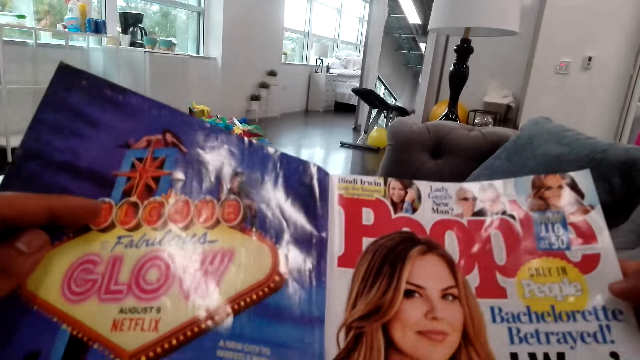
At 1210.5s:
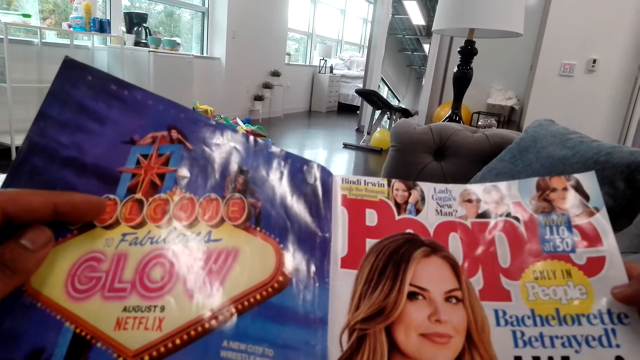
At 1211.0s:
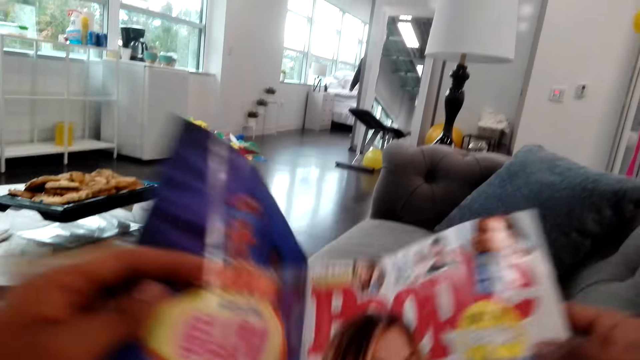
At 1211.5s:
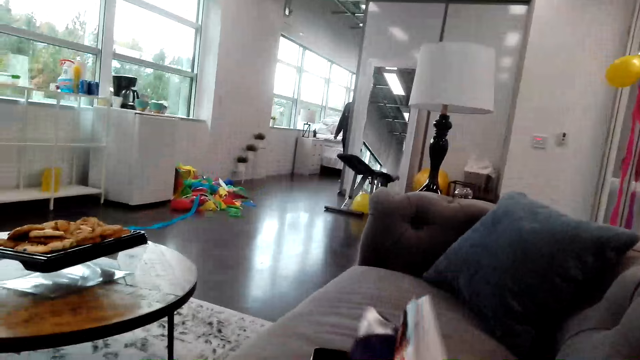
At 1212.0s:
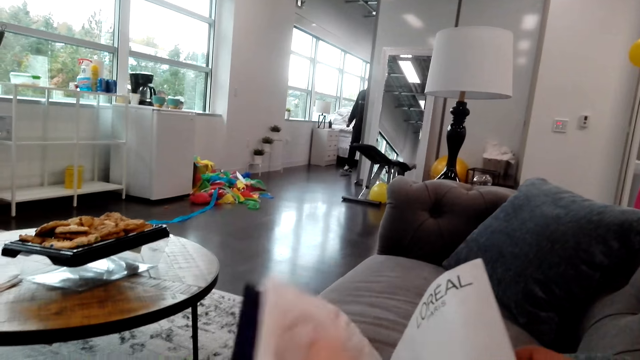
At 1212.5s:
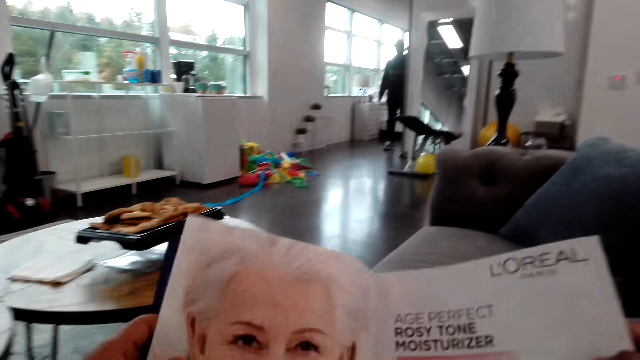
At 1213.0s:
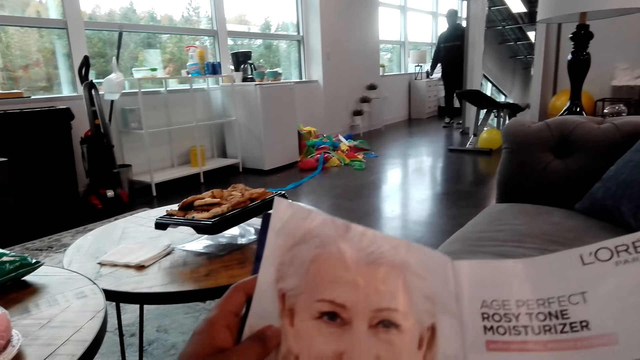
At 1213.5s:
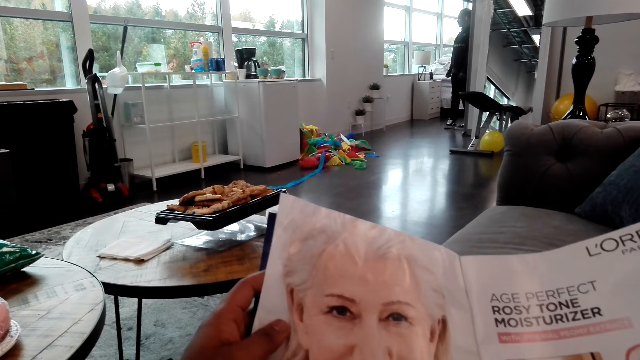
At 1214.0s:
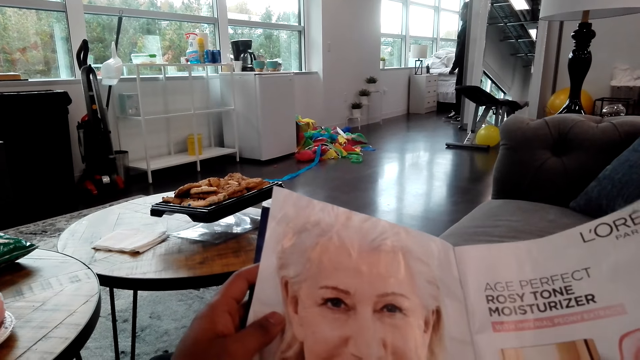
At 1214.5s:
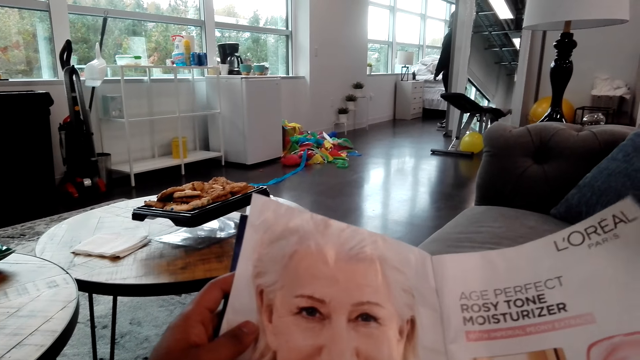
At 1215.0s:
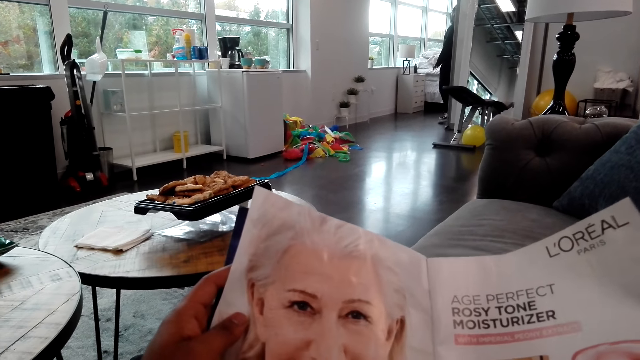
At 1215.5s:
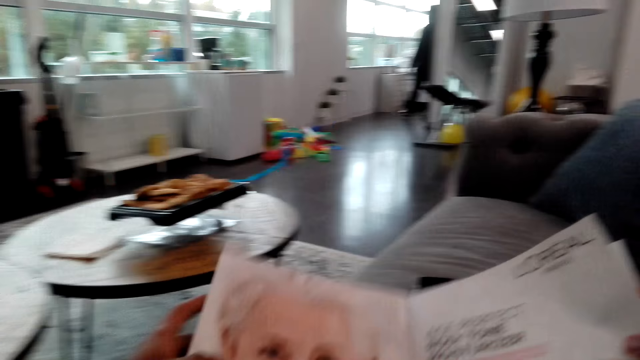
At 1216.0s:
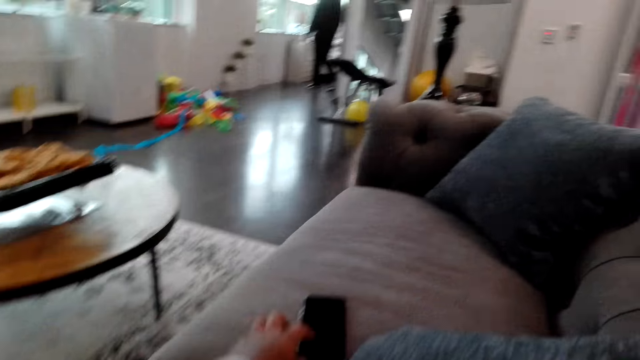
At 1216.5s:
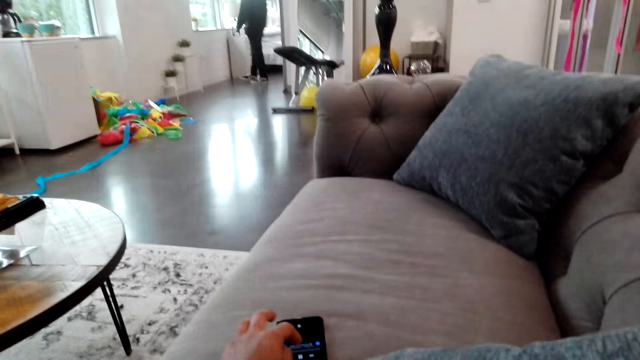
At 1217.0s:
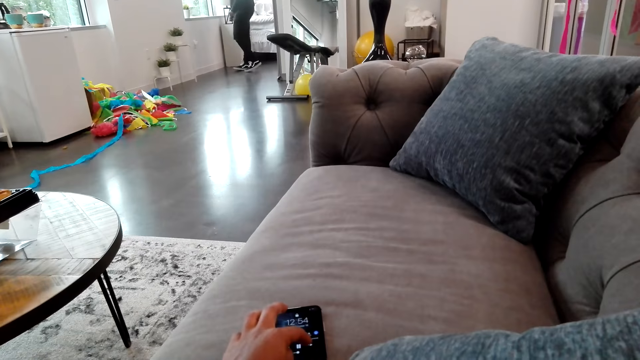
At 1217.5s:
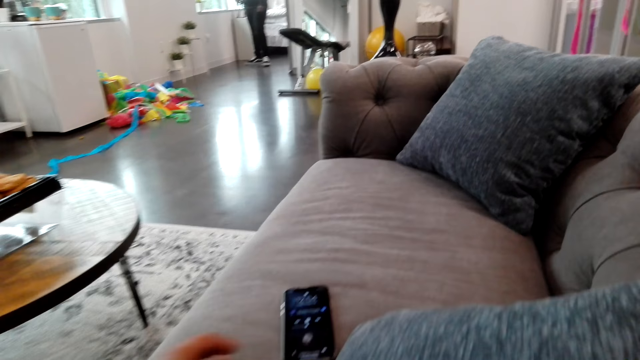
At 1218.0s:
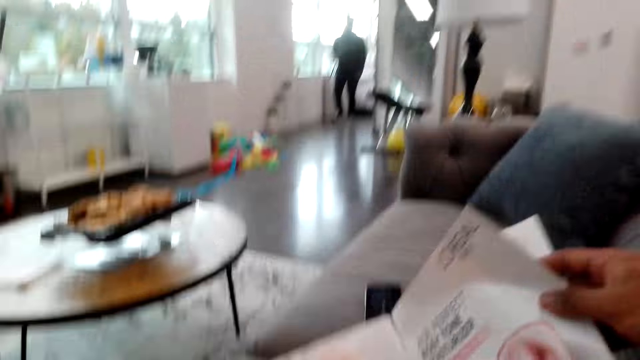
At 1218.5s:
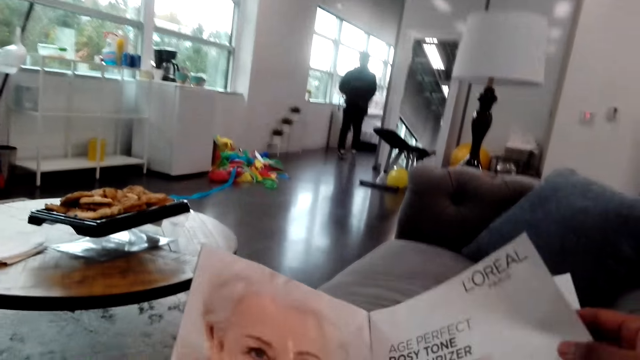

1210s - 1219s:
The camera wearer turns the pages of the magazine. He reads the magazine. He presses the phone on the couch. He scrolls the phone on the table with his left hand.

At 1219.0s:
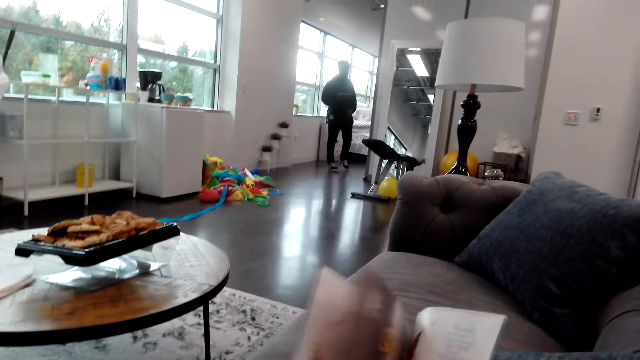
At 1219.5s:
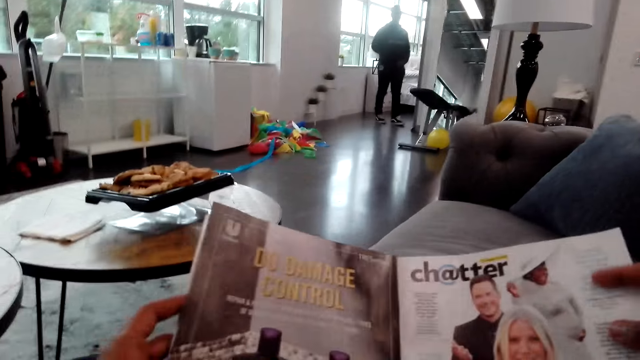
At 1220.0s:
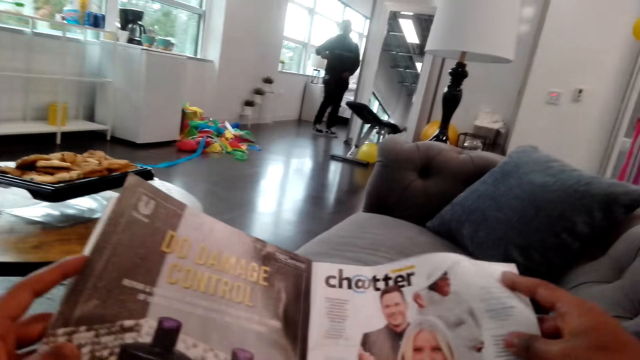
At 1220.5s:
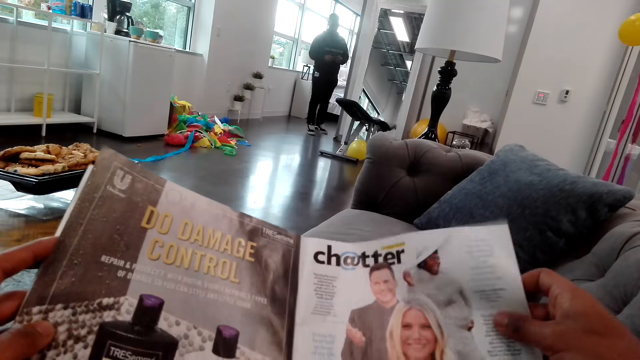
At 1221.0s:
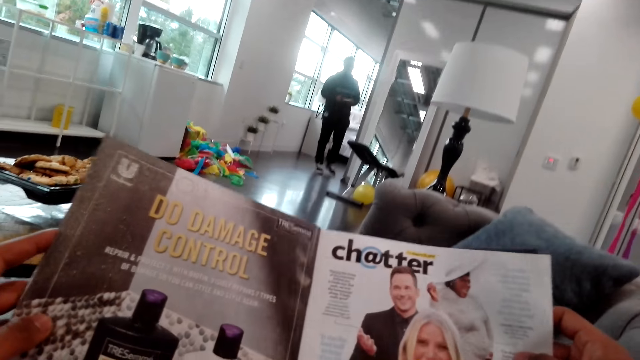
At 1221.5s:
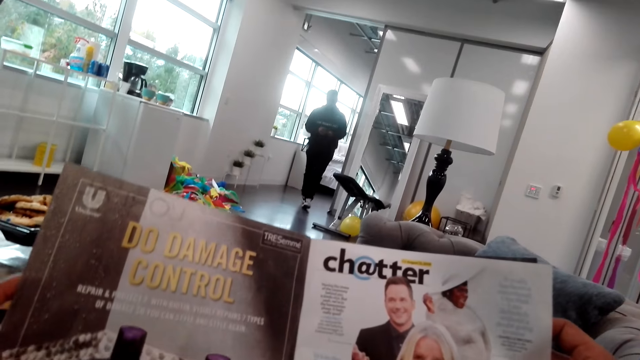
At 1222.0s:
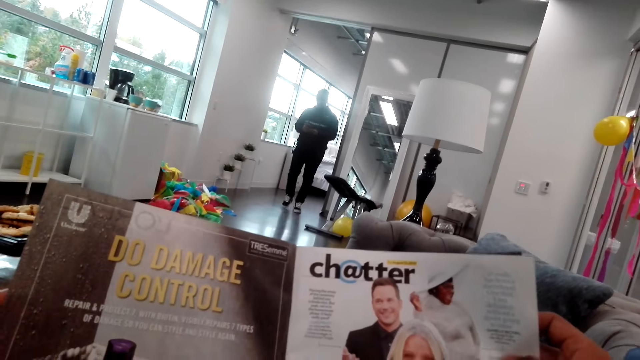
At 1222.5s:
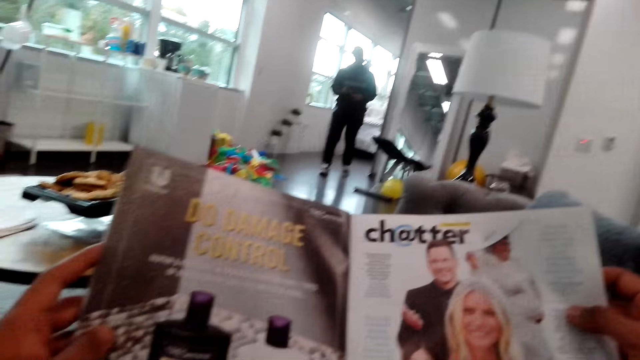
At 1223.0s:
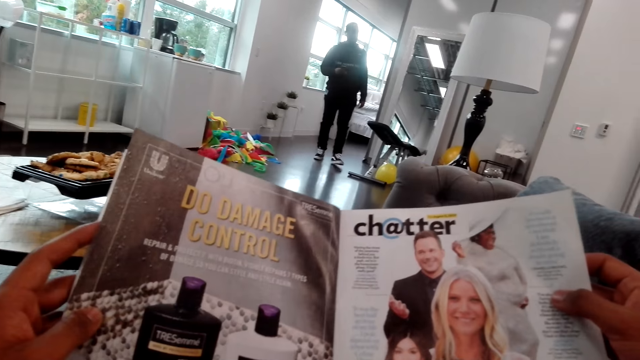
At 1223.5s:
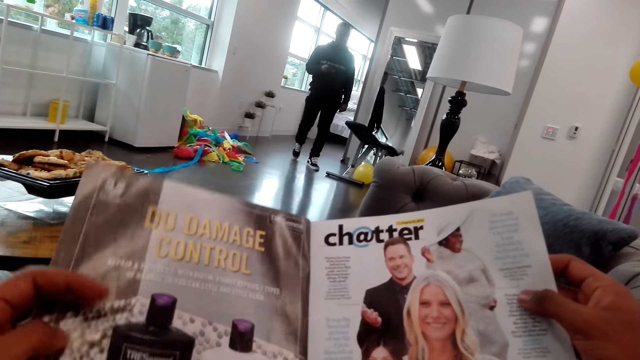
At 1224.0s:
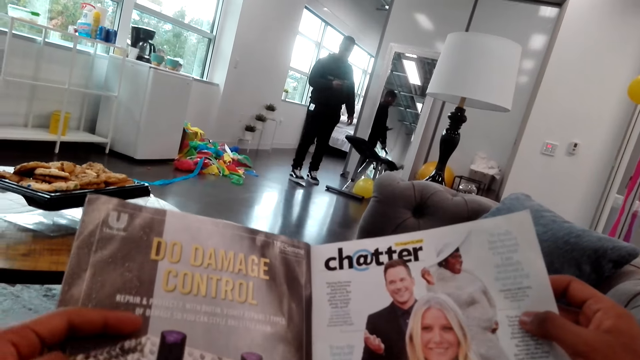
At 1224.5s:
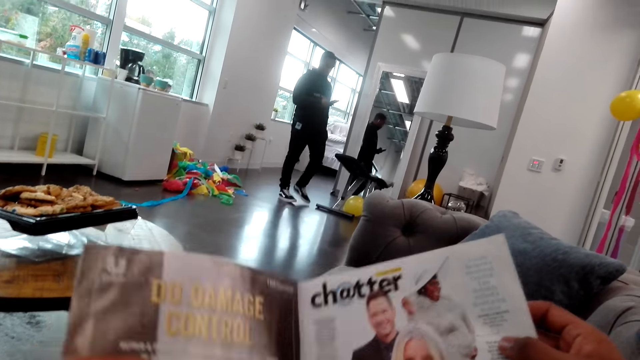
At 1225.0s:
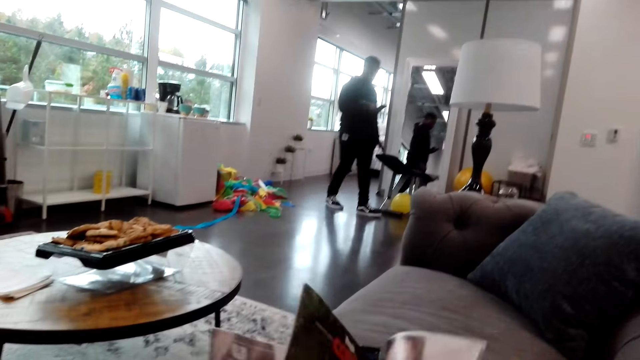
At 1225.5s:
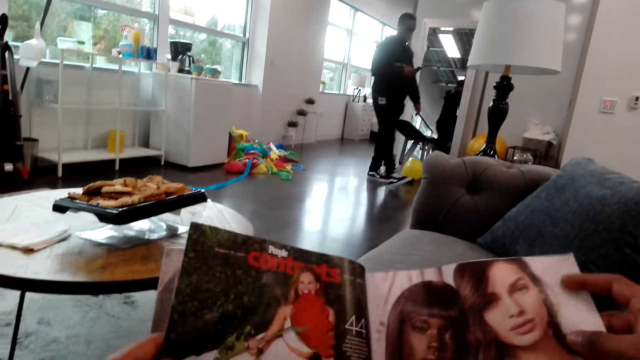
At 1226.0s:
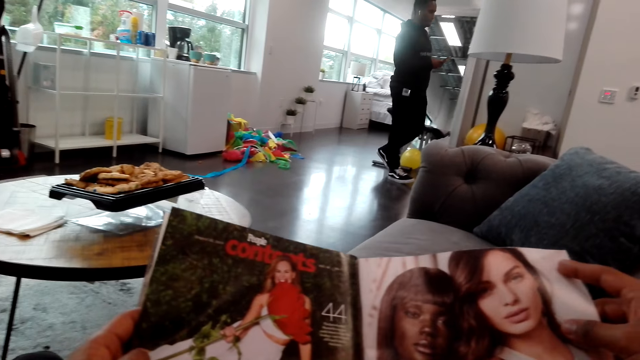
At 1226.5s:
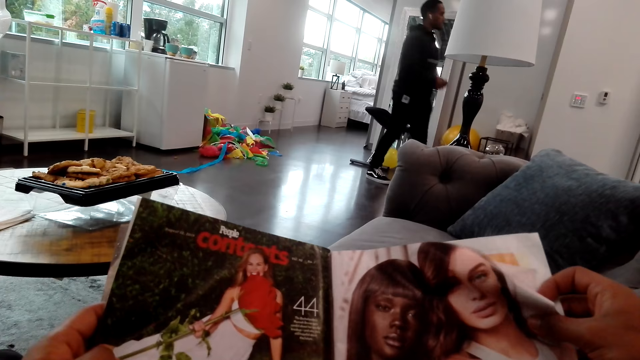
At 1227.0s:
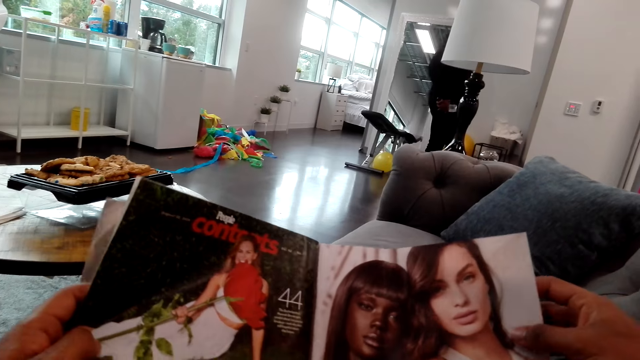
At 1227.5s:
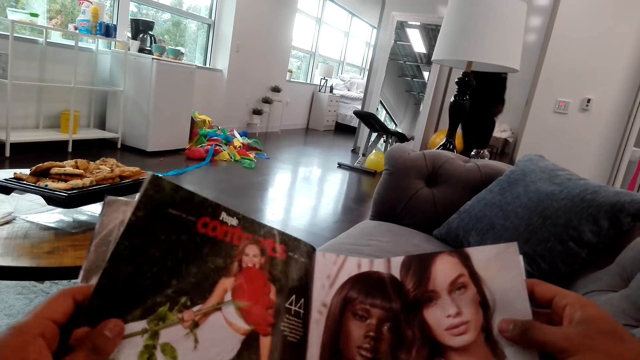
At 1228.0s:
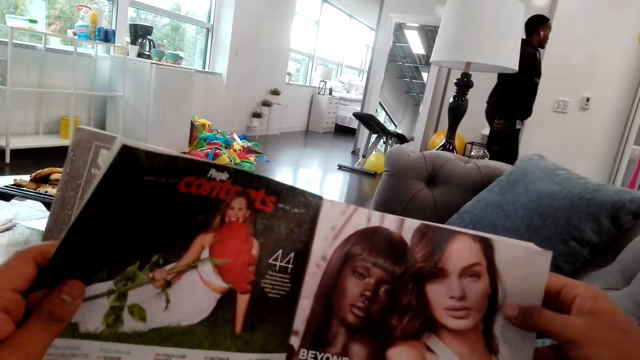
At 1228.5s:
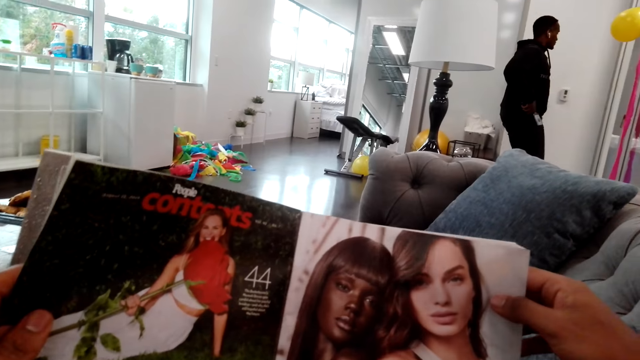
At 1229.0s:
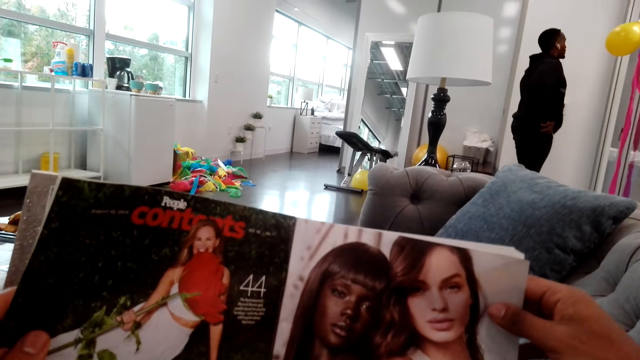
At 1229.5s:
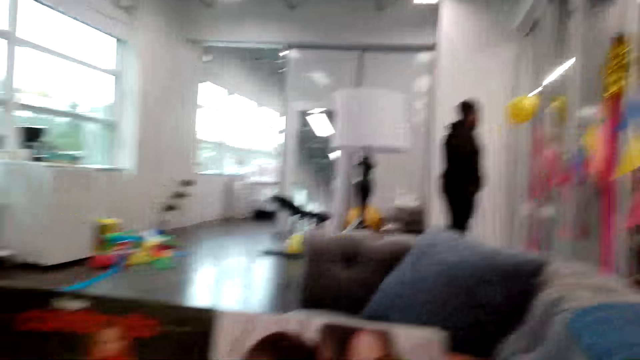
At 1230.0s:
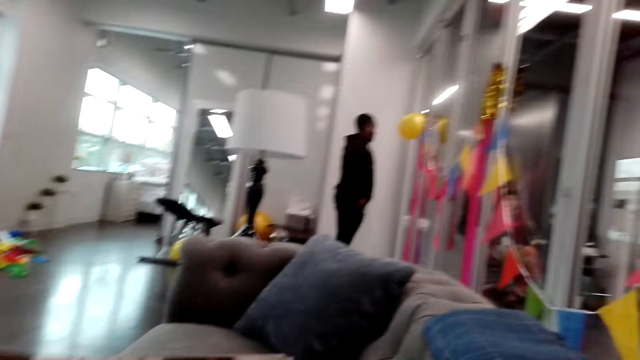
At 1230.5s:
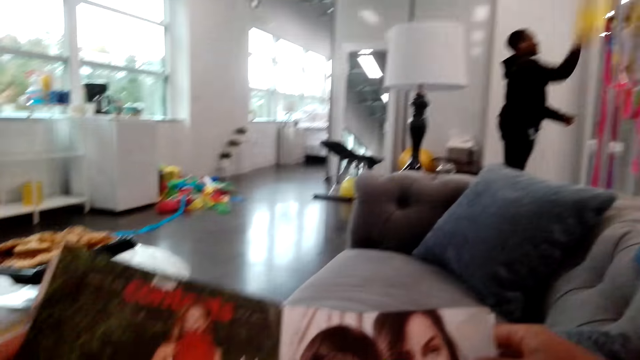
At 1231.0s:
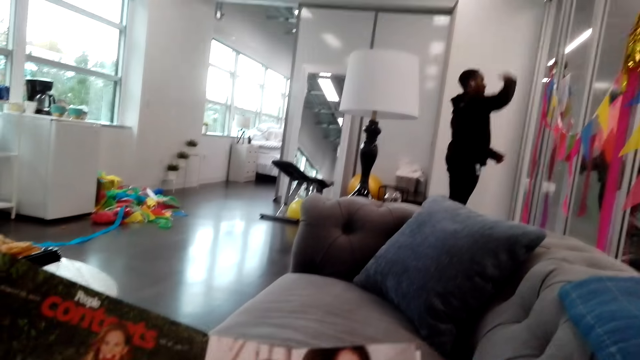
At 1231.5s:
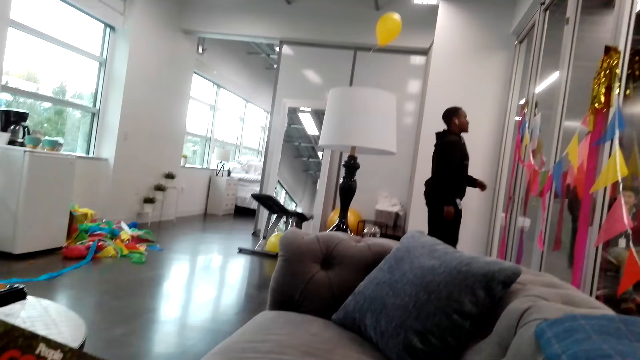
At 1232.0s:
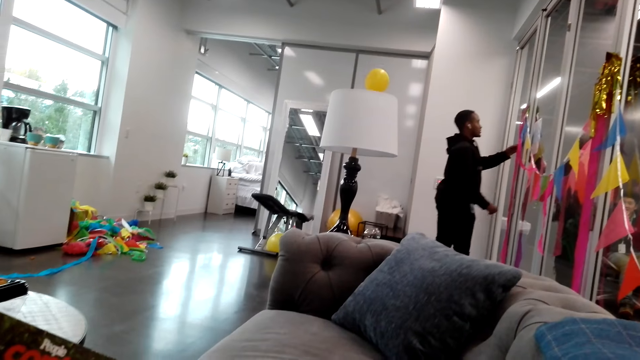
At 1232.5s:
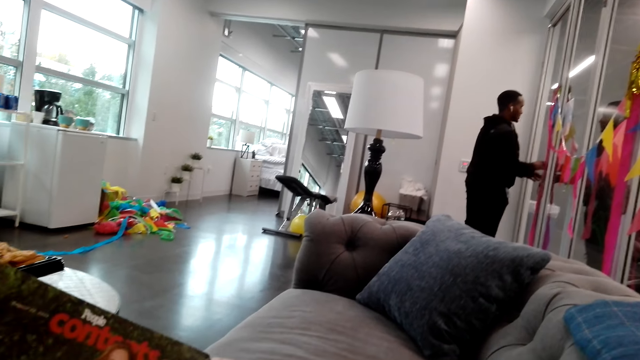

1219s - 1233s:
The camera wearer turns the pages of the magazine. They read the magazine. They look at a man. They read the magazine. They do so again. They look at the man.
